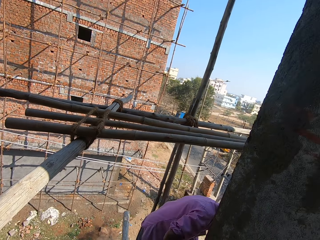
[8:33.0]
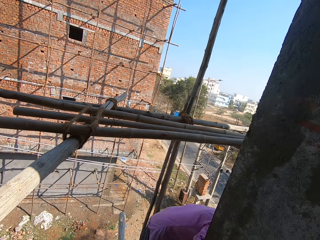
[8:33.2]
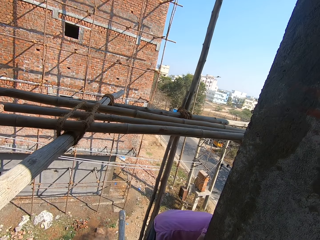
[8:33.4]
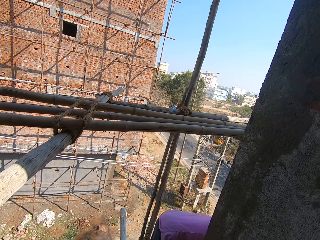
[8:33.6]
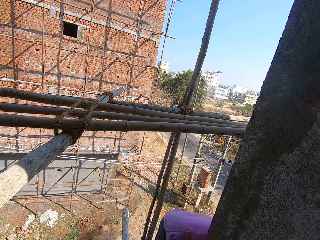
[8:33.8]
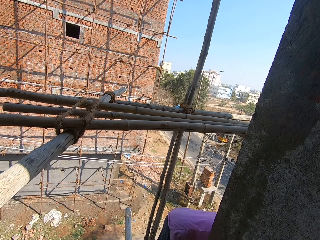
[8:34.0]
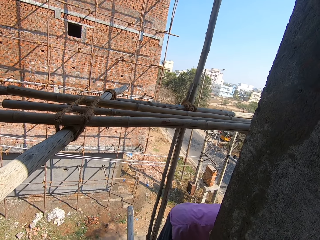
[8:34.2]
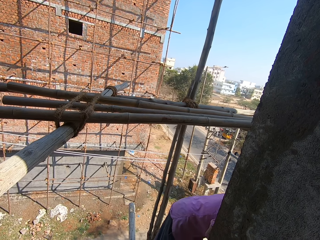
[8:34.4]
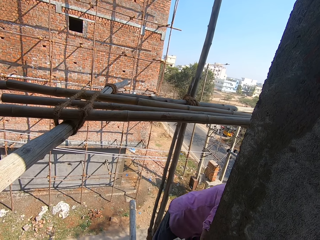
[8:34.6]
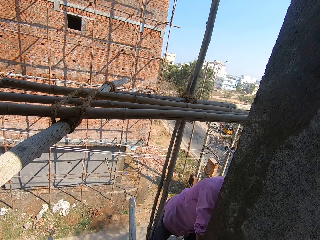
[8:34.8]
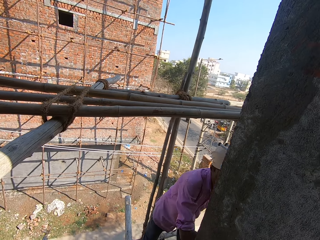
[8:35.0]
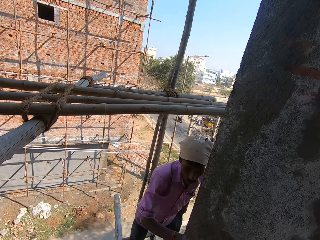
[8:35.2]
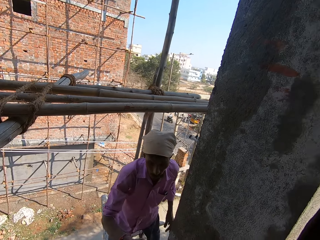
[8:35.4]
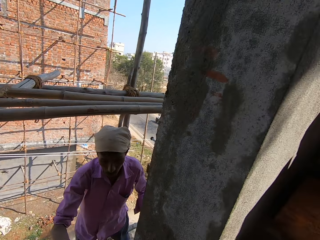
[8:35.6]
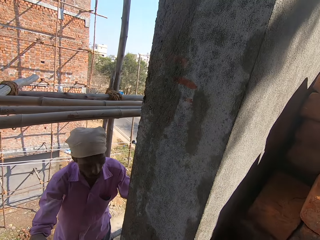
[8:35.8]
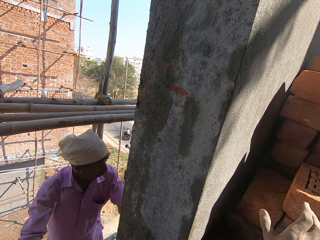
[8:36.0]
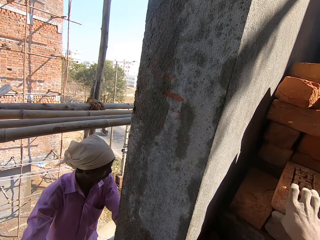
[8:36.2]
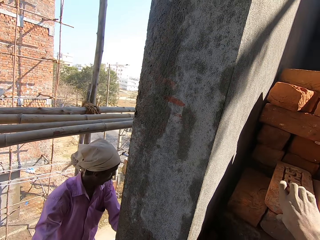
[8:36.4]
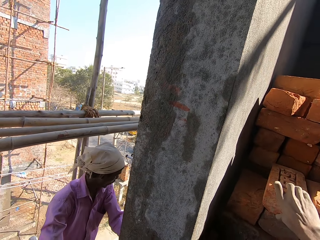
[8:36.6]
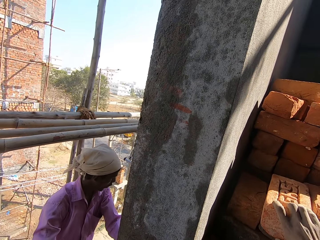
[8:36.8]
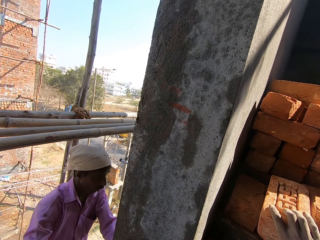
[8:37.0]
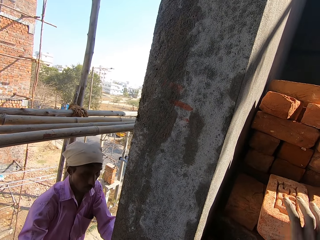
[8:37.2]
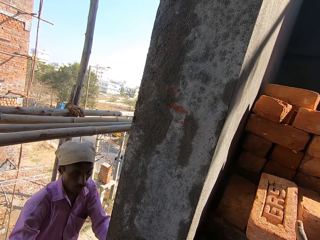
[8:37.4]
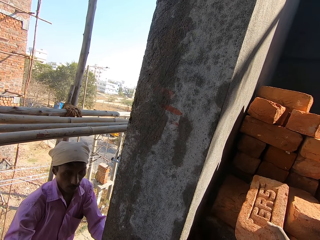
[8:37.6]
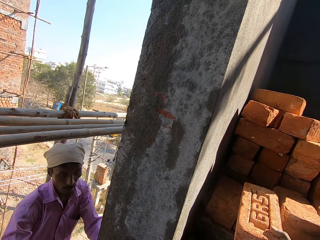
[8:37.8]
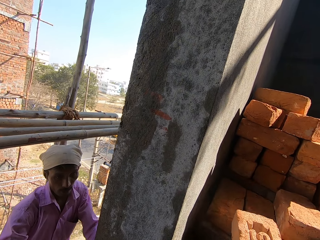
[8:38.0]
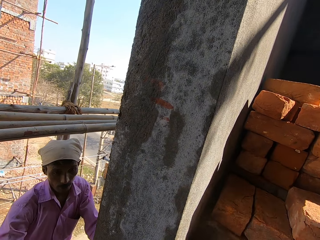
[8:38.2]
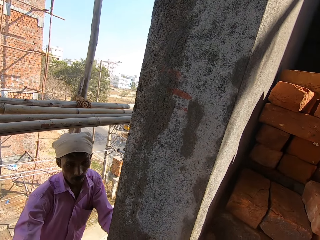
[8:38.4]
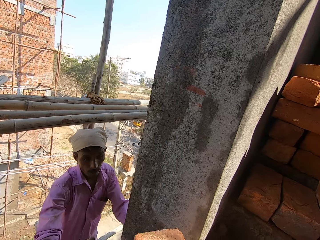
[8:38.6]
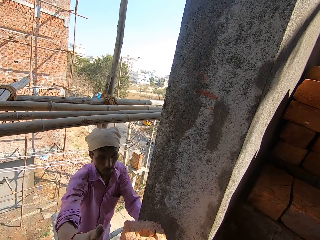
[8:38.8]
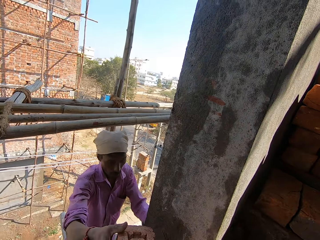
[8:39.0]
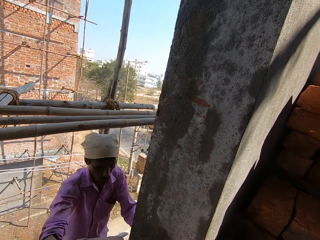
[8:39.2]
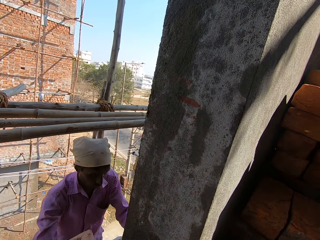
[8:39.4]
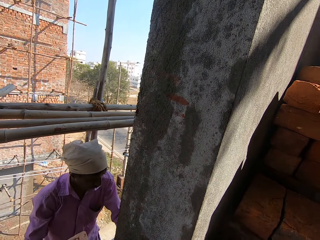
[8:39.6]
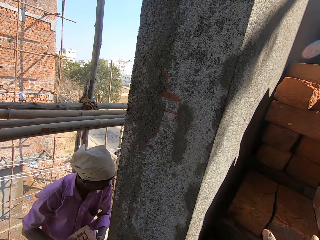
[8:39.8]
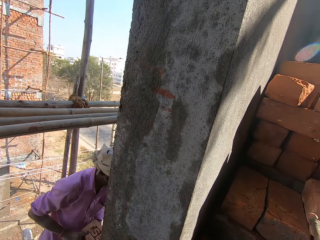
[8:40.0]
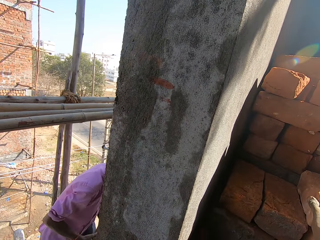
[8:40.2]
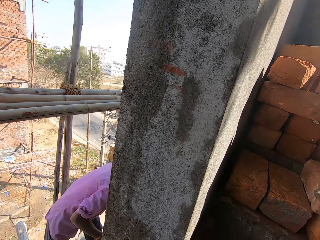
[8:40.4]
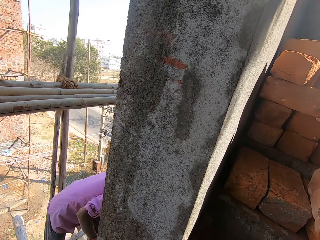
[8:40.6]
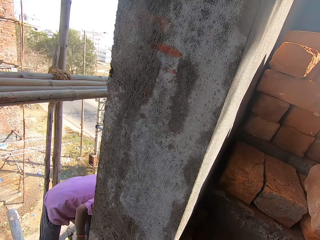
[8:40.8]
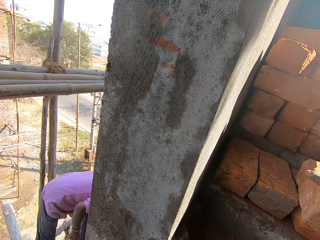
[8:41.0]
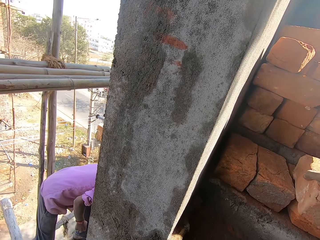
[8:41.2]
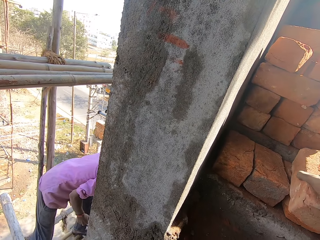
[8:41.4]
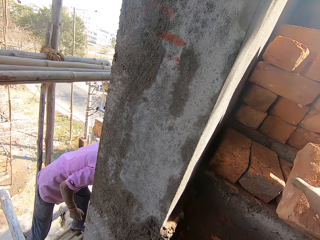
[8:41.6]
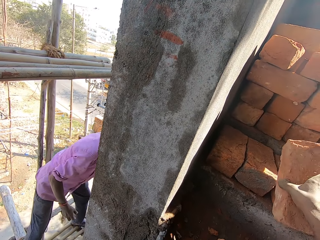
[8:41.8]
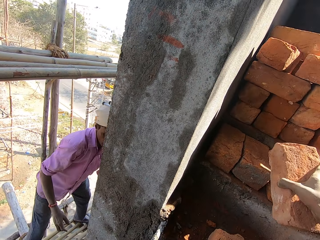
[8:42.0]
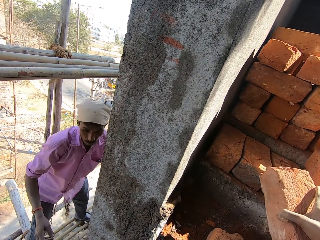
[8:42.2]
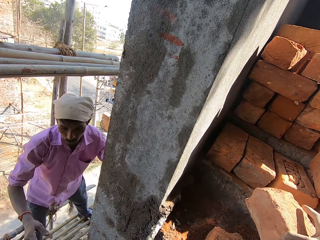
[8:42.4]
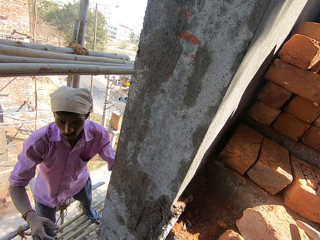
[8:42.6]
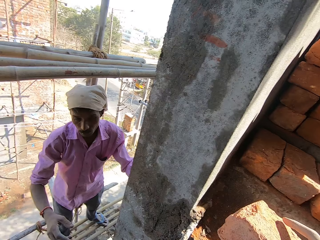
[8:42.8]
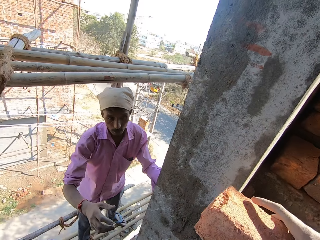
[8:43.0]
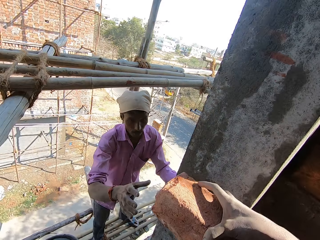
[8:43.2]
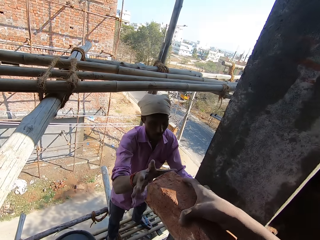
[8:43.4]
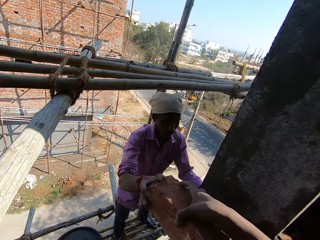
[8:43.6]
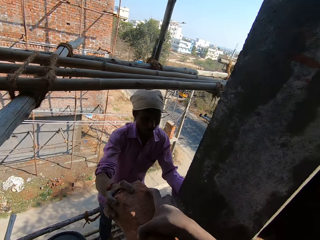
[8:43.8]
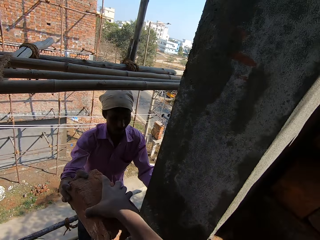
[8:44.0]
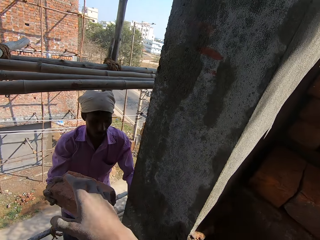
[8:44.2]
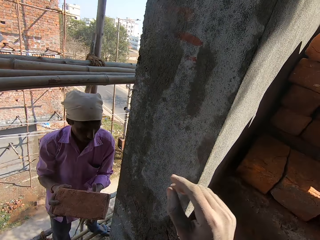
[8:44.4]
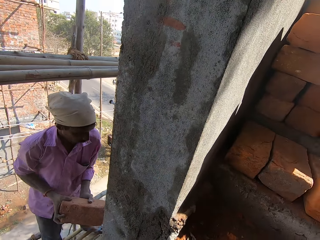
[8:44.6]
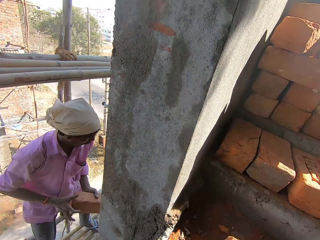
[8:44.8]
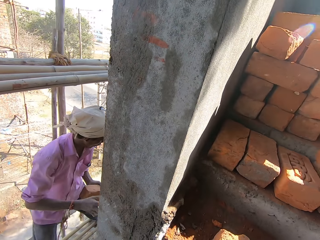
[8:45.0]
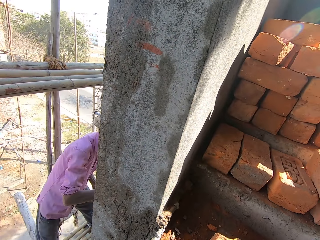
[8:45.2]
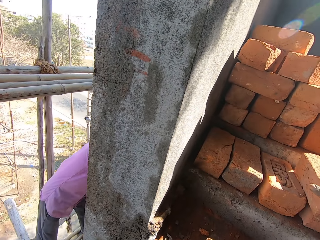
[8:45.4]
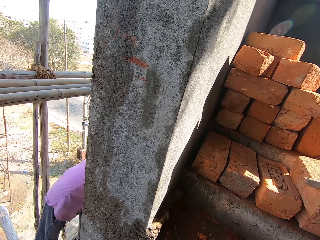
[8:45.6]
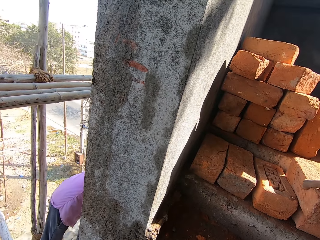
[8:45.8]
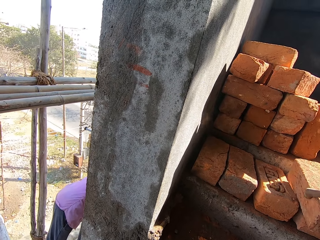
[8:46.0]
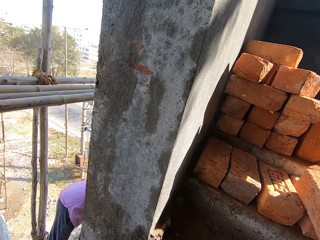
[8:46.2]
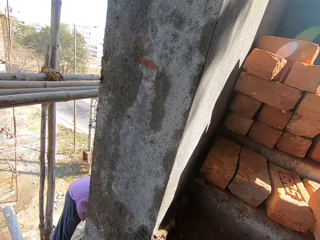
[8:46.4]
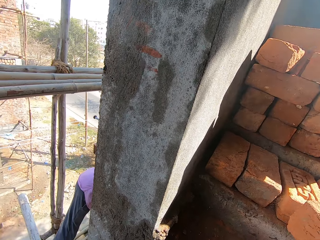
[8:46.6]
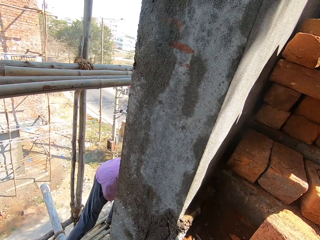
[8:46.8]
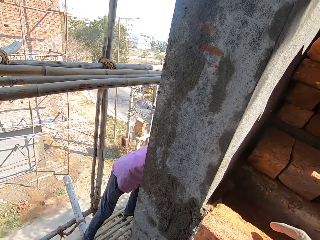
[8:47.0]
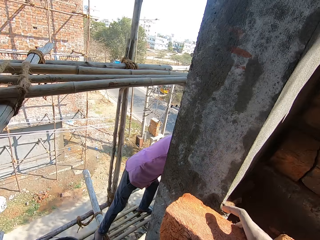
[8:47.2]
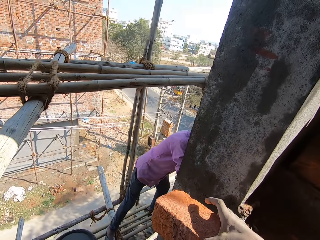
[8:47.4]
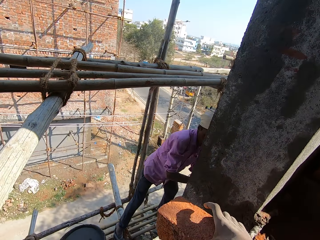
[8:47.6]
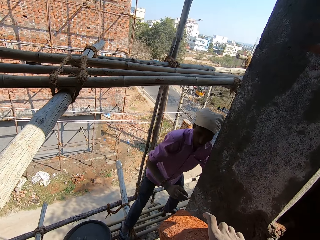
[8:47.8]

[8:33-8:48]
The camera wearer takes the brick on the floor and gives a man the brick. The man picks up the brick. The camera wearer takes the brick on the floor and gives the man the brick. The man picks up the brick. The camera wearer takes the brick on the floor.

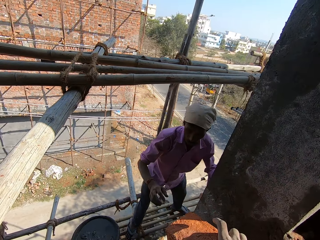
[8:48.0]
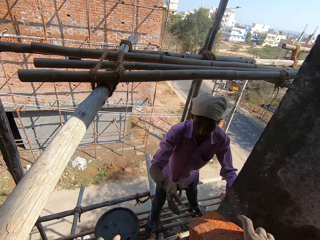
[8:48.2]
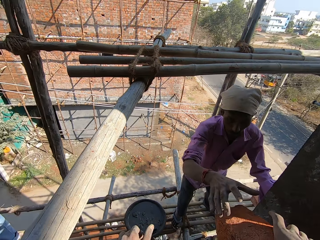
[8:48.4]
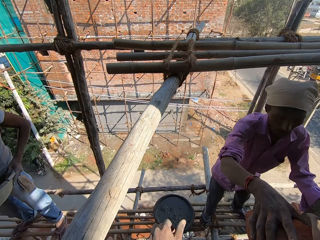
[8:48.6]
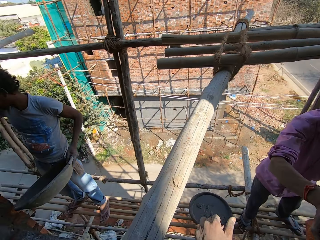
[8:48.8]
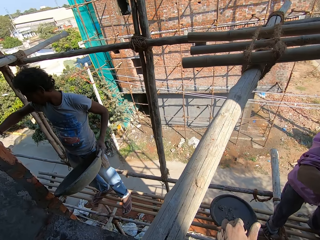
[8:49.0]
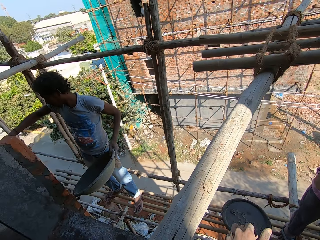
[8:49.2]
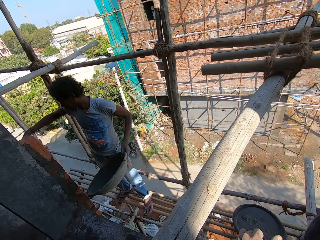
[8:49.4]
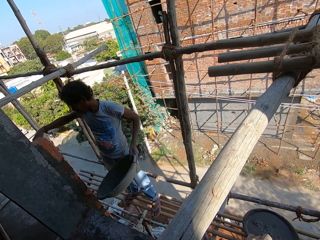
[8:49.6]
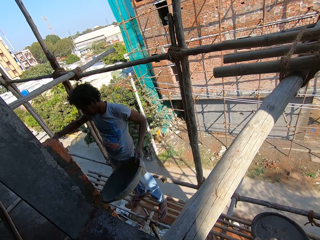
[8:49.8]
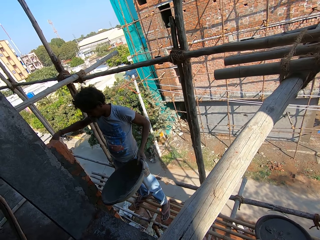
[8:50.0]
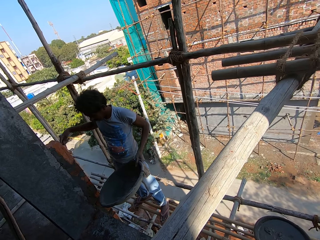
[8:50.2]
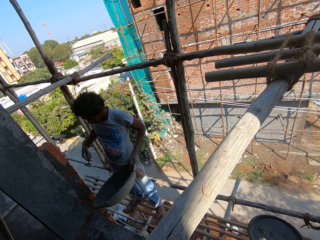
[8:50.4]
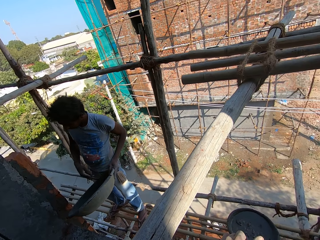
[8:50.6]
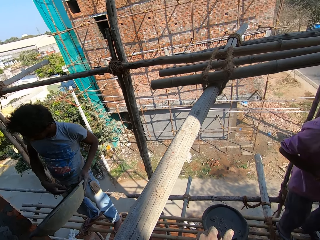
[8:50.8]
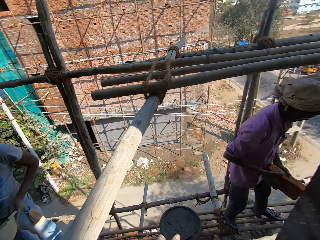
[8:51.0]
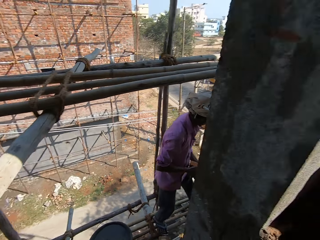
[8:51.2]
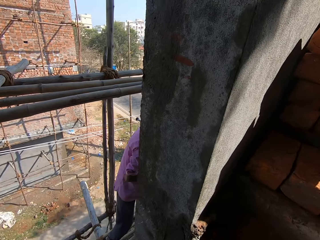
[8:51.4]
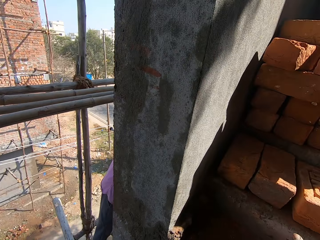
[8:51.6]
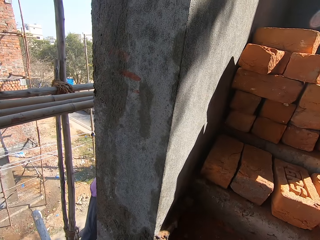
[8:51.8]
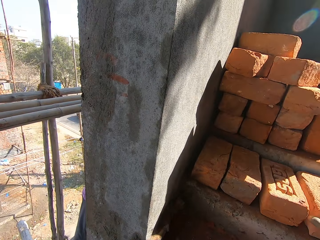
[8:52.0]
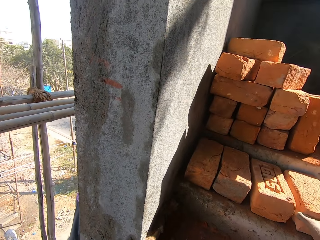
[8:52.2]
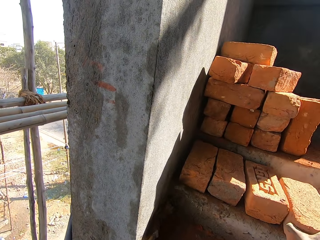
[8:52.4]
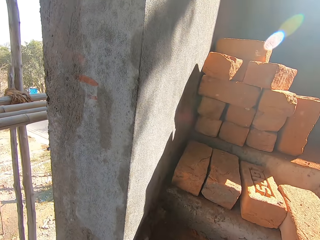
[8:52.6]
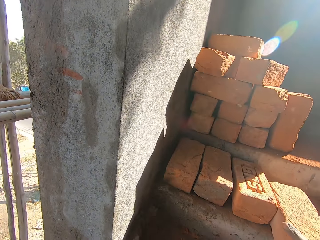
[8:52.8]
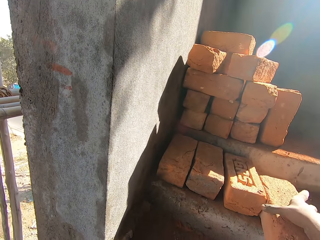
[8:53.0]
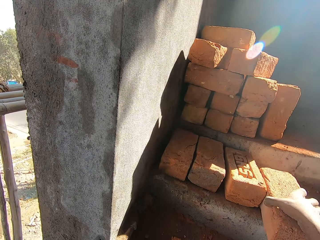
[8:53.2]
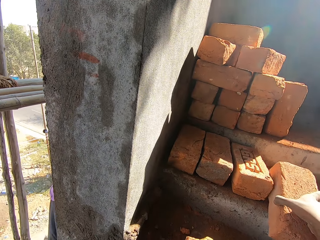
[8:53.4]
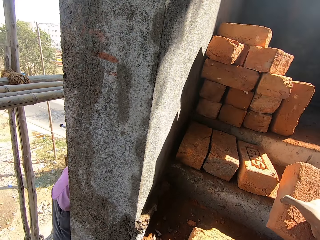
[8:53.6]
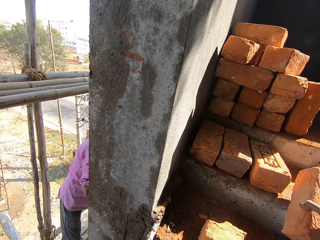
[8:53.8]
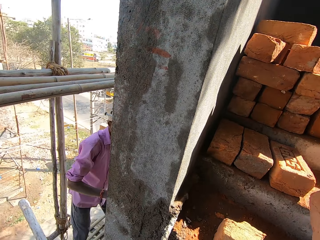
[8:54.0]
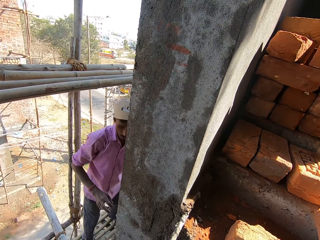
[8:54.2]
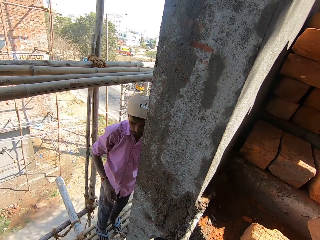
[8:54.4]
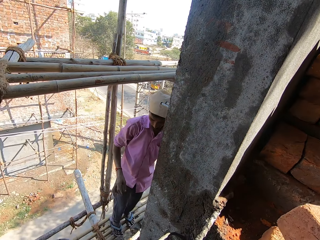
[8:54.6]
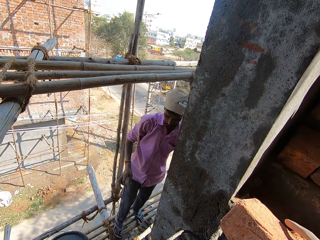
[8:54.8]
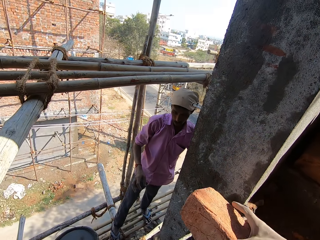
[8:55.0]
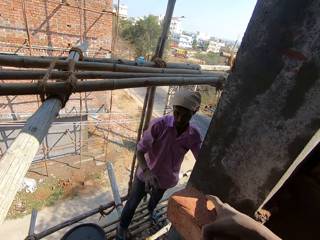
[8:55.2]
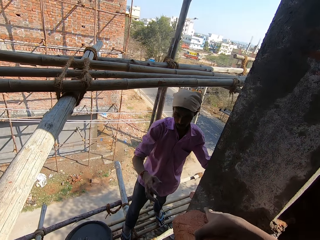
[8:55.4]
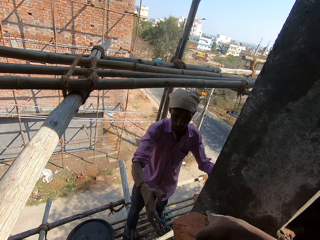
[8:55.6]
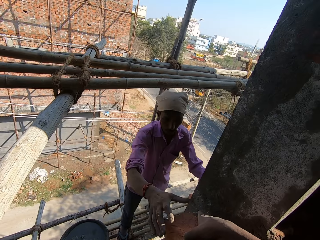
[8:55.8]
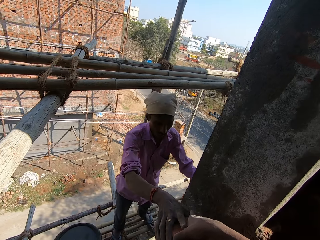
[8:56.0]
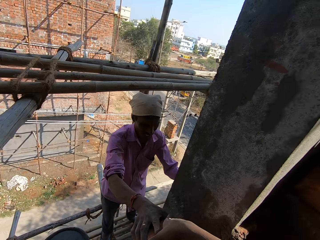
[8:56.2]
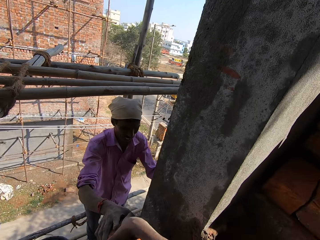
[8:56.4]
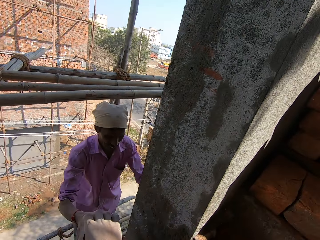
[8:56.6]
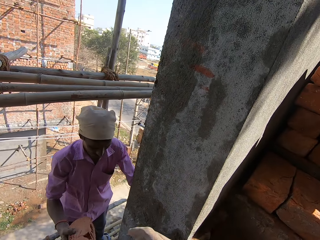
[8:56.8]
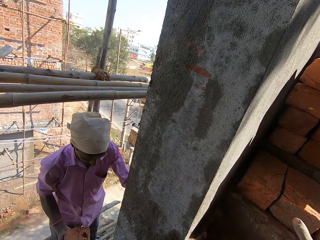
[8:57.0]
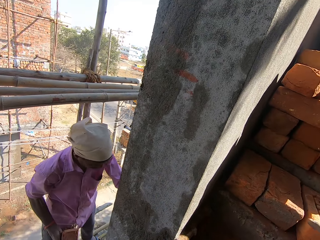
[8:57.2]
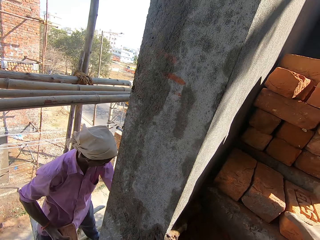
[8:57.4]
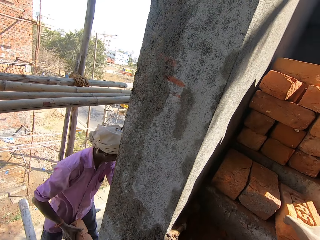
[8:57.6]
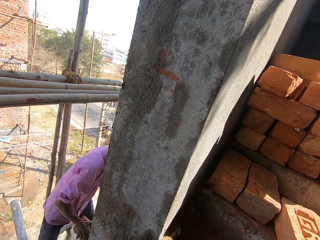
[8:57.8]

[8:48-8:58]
The camera wearer gives a man a brick. The man picks up the brick. The camera wearer talks to a person. They take the brick on the floor and give the man the brick. The man picks up the brick.
